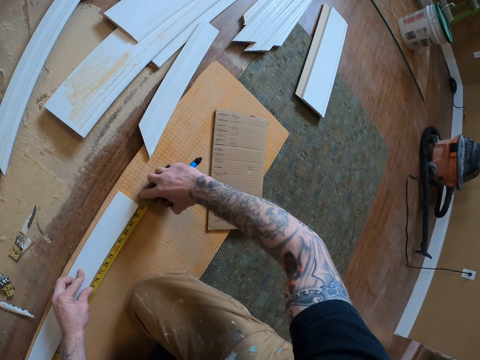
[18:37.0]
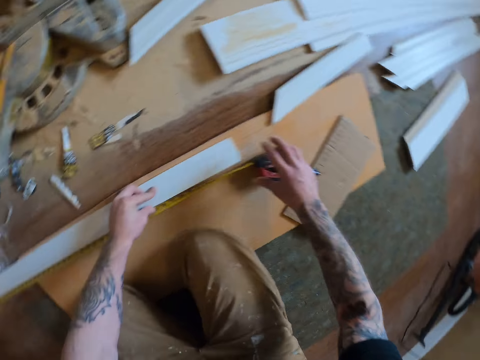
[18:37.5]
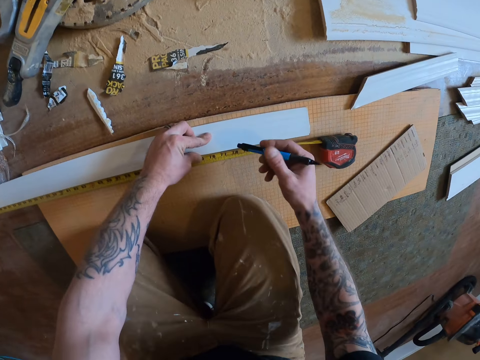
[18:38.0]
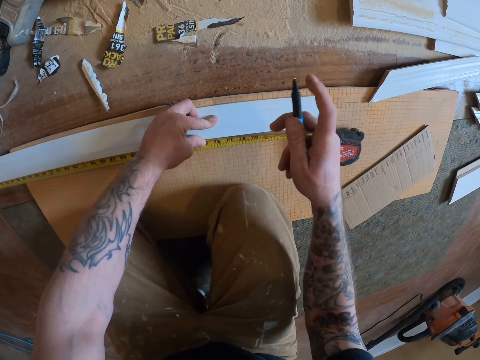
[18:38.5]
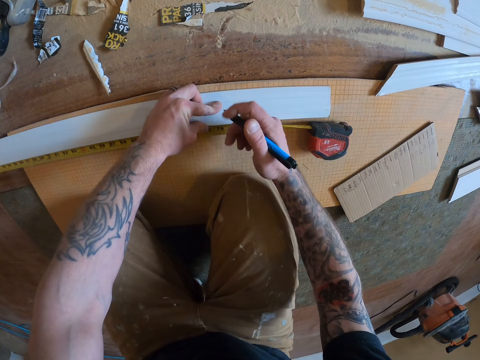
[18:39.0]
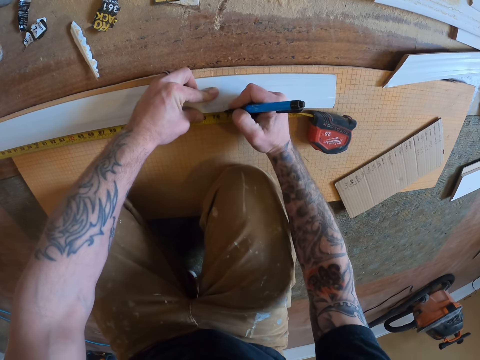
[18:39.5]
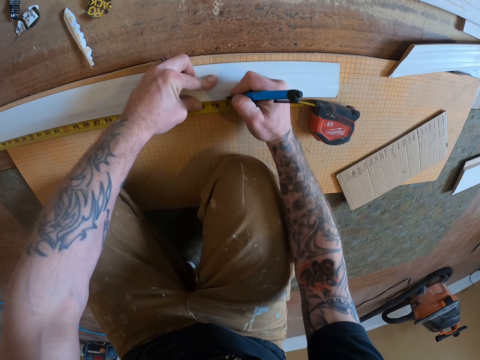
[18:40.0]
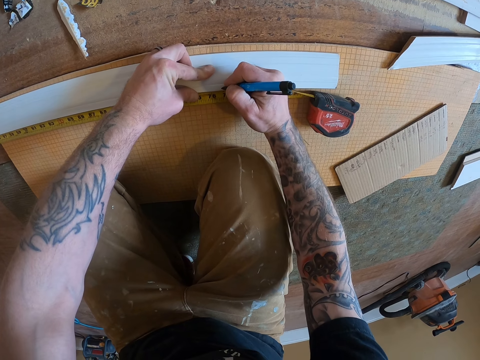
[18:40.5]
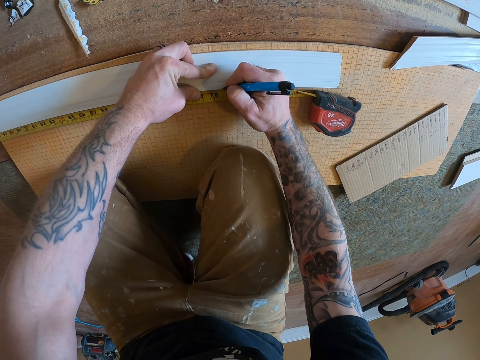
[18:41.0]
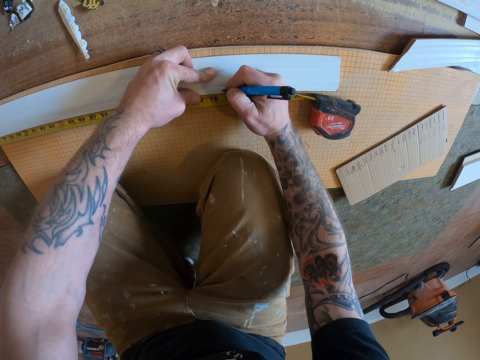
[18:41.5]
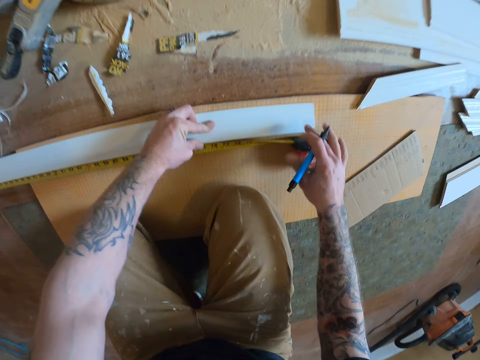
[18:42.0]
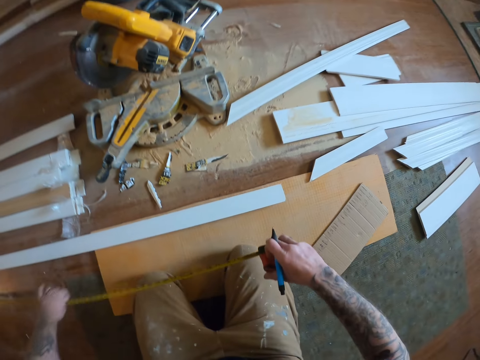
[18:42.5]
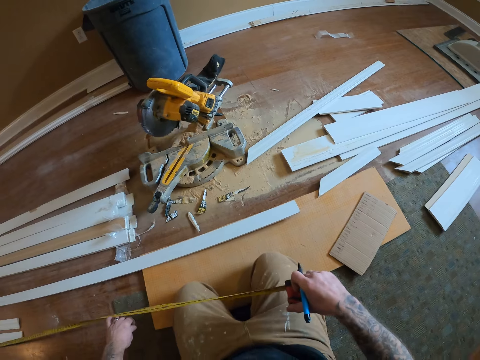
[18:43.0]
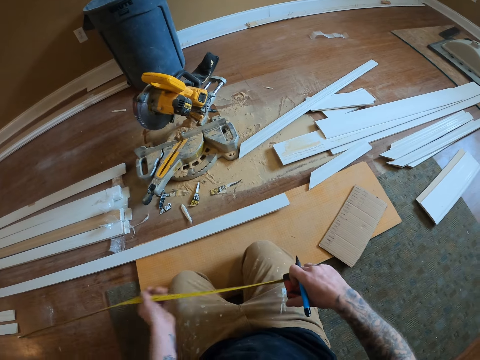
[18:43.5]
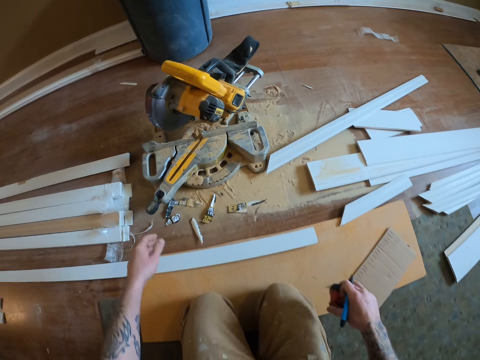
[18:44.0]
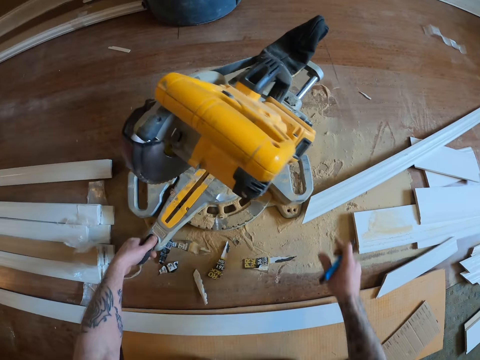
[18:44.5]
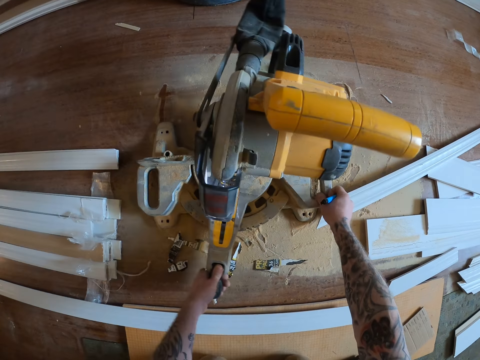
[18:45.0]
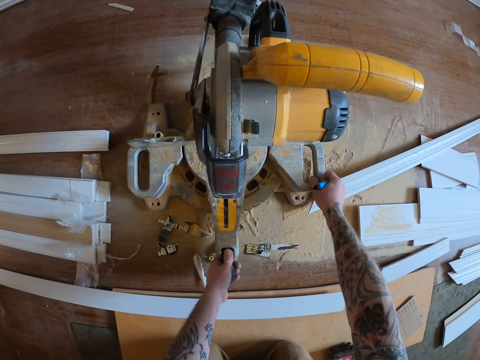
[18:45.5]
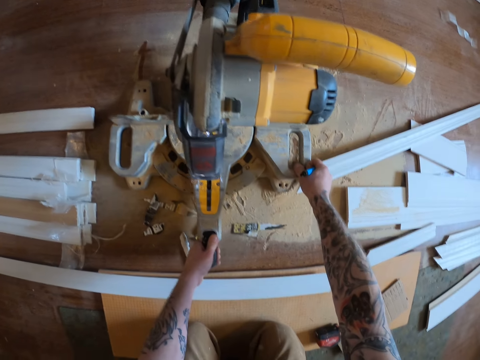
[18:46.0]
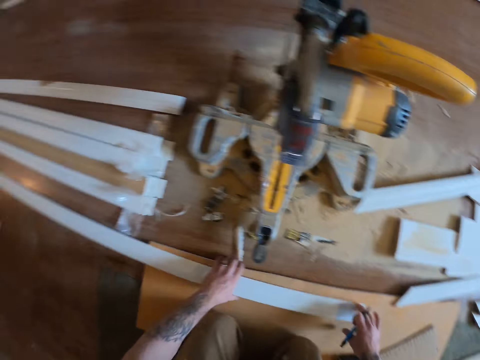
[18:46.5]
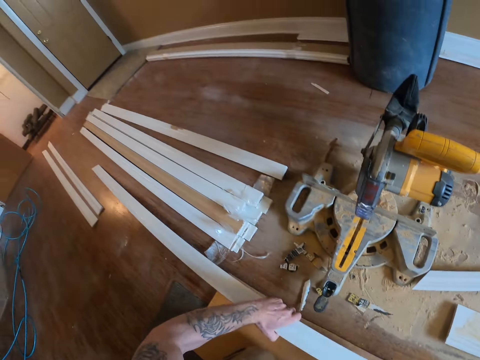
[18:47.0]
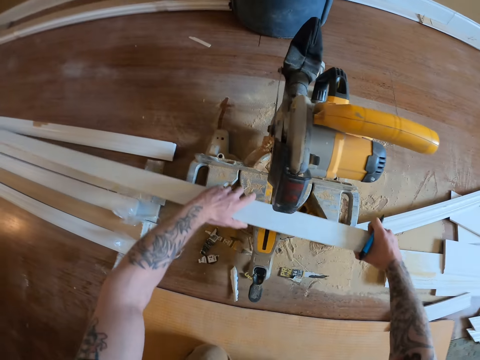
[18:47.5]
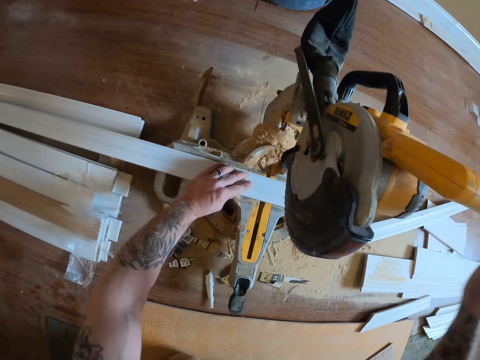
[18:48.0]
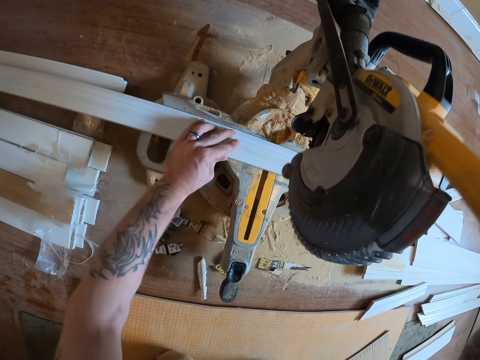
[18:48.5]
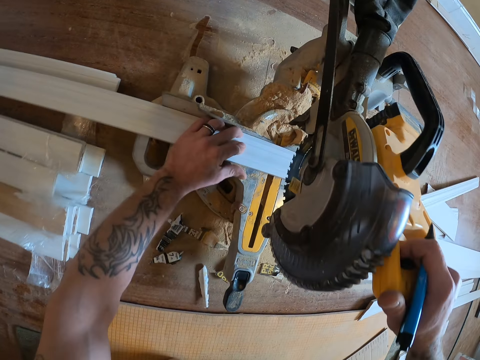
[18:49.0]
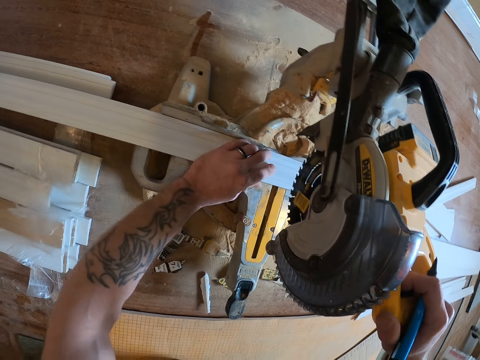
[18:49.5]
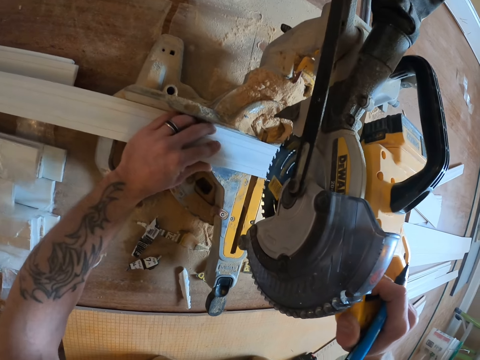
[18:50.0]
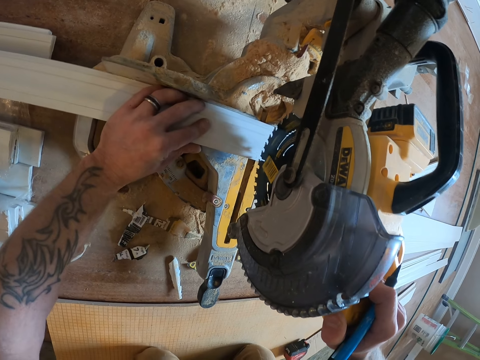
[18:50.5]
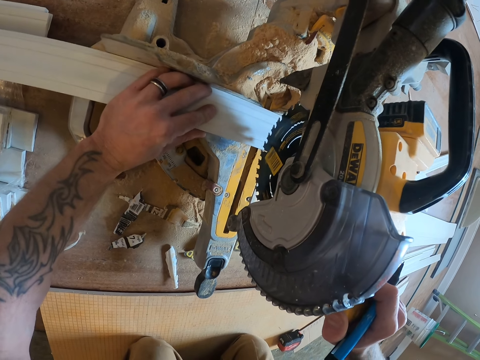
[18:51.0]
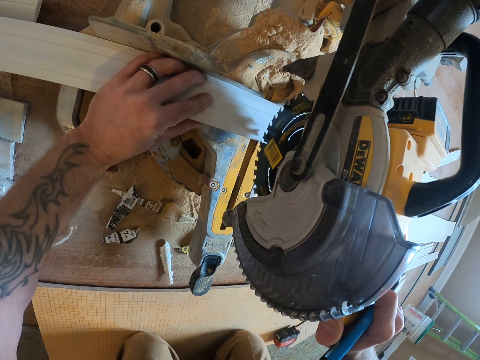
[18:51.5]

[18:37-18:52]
The camera wearer marks the wooden piece. They pick the tape measure and put the tape measure down. They turn the miter saw or circular saw. They pick the piece of wood and place the piece of wood on the circular saw. They pull down the circular saw handle. They cut the piece of wood.

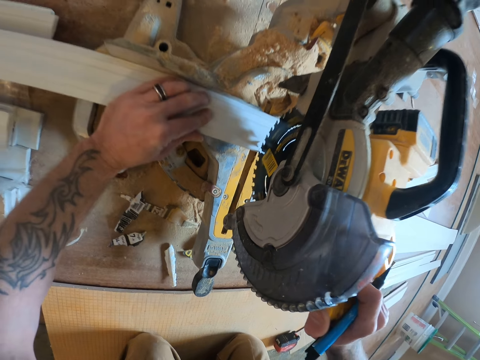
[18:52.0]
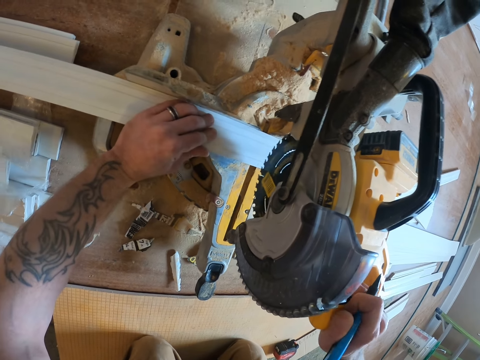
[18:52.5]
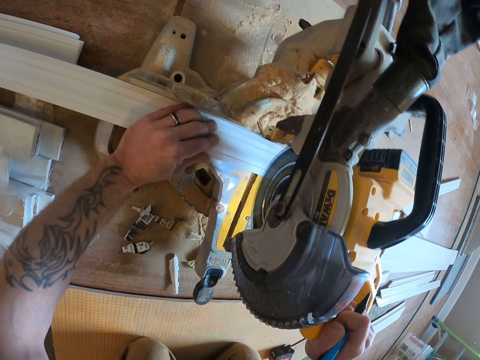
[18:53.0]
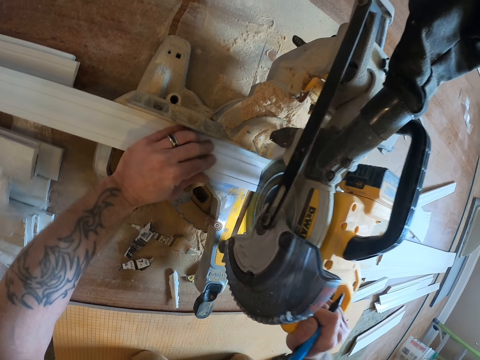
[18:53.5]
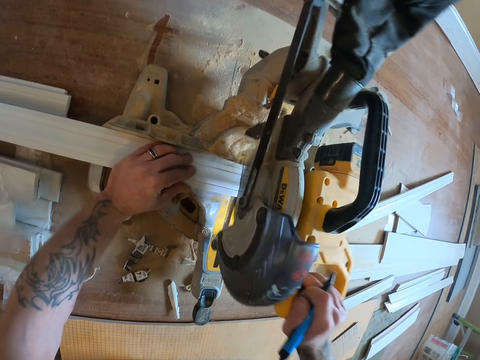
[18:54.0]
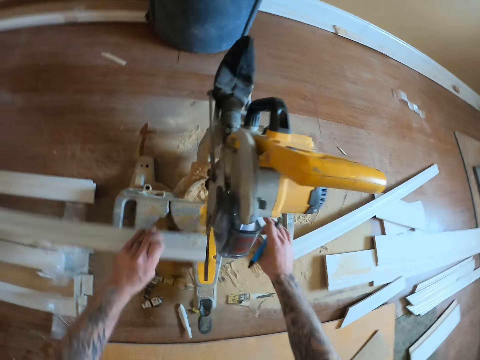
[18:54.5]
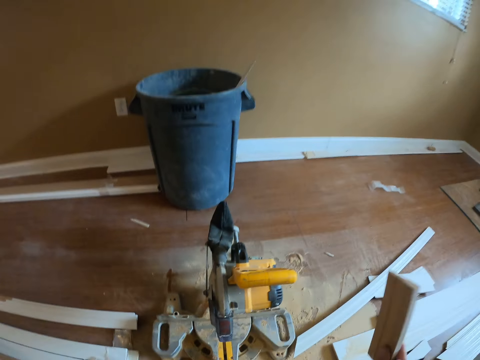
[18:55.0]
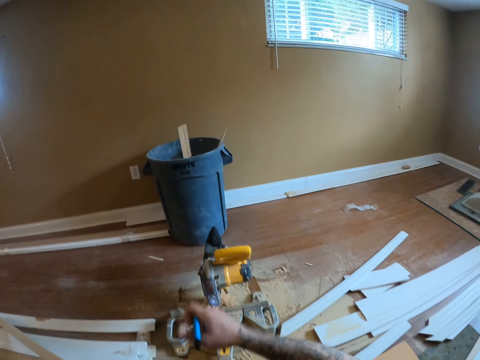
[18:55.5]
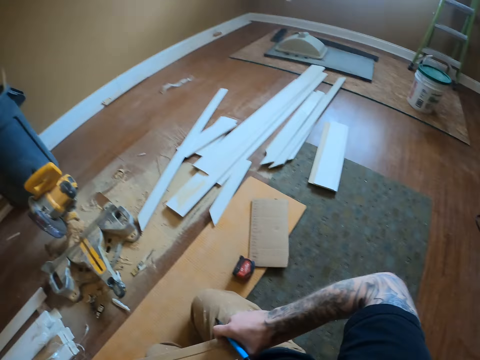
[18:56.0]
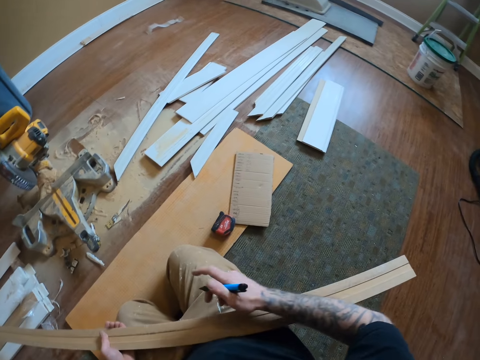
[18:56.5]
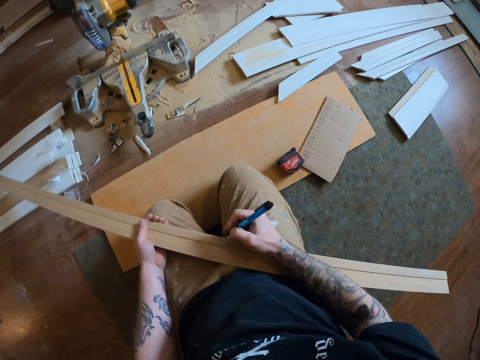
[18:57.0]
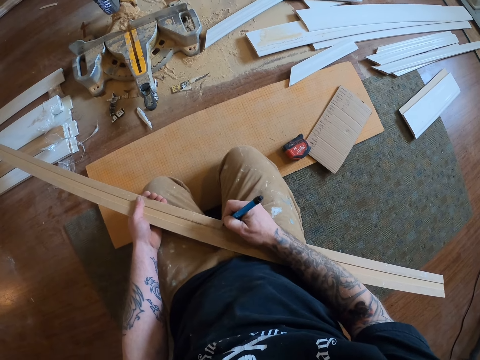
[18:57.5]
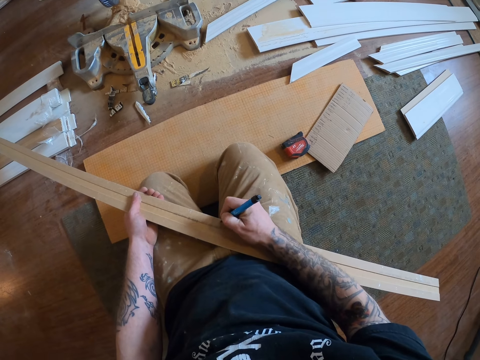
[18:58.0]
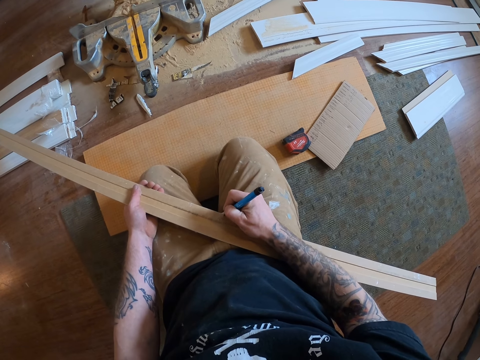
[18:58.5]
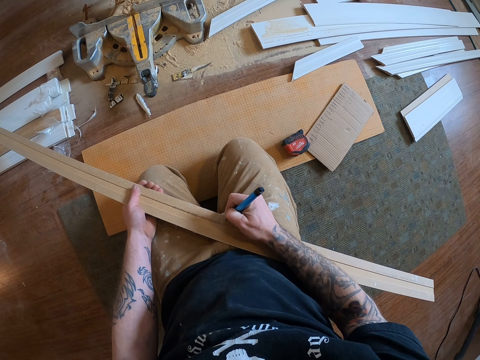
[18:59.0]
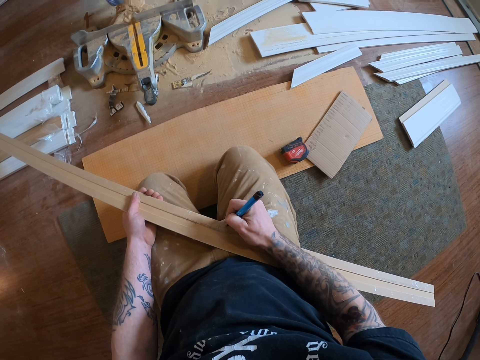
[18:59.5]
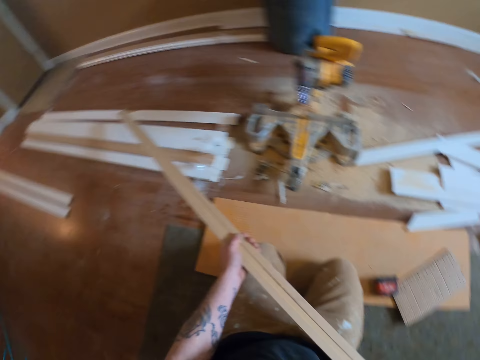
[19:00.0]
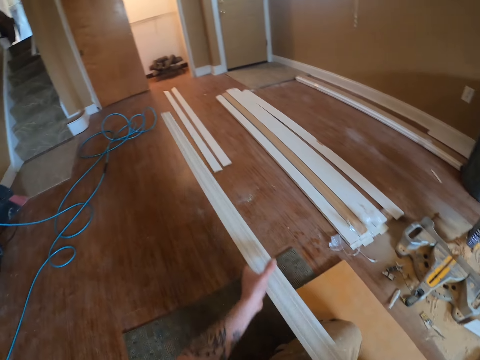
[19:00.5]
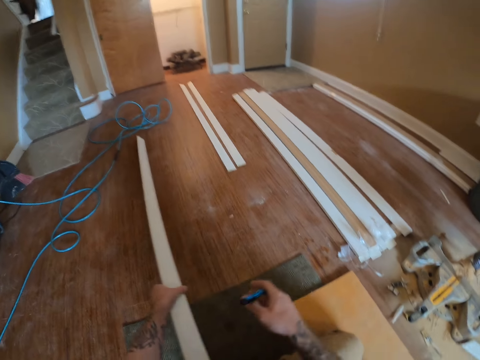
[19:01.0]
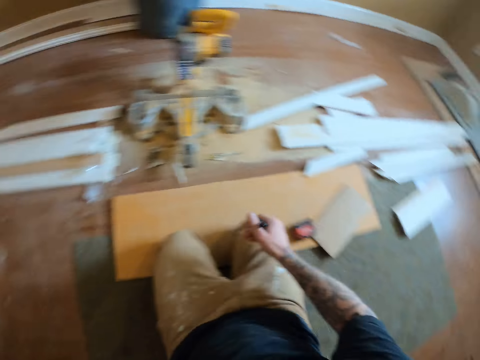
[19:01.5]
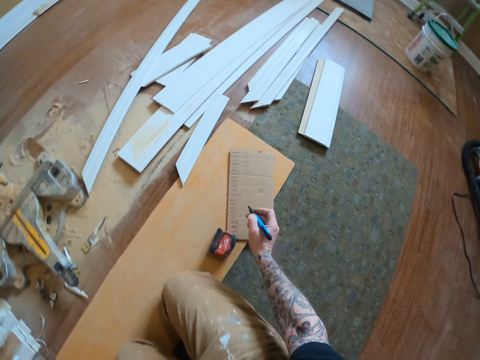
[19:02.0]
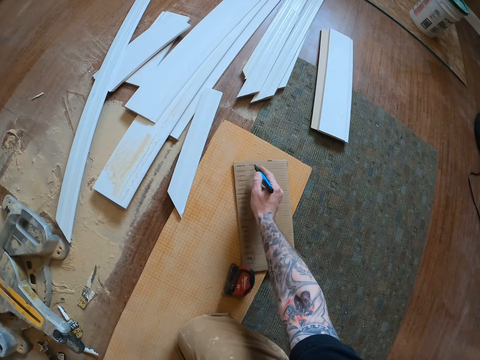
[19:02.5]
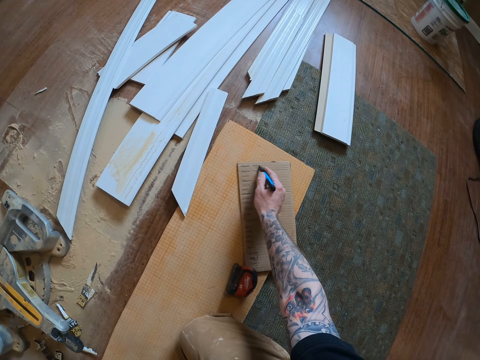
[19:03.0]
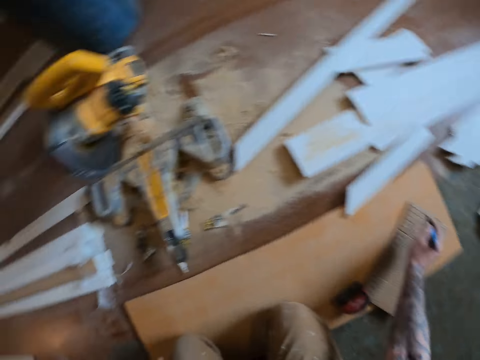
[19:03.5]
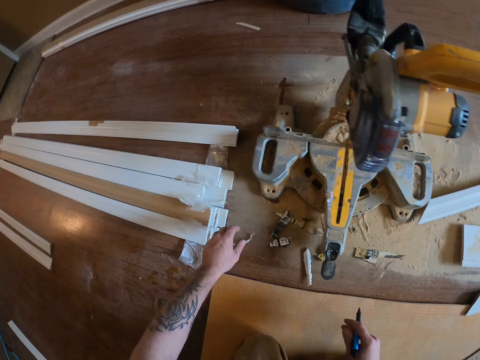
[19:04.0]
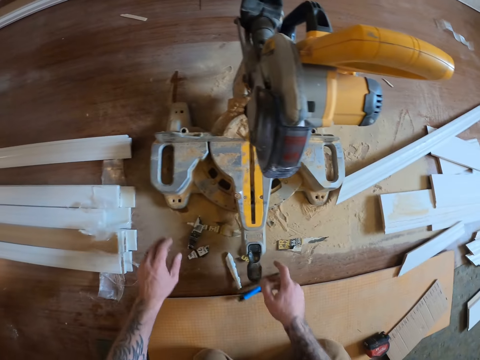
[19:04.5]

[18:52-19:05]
The camera wearer cuts the wood piece with the circular saw. They release the circular saw handle. They pick a piece of wood and throw the piece of wood in the bin. They mark the piece of wood with a pen. They put the piece of wood on the floor. They write on the cardboard.
